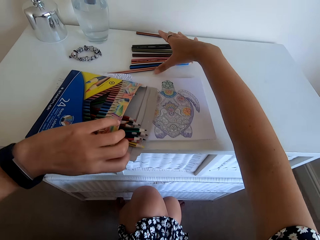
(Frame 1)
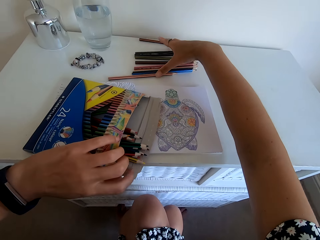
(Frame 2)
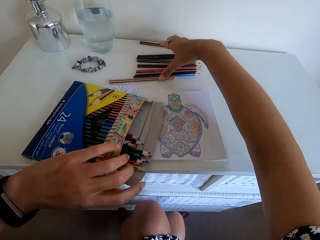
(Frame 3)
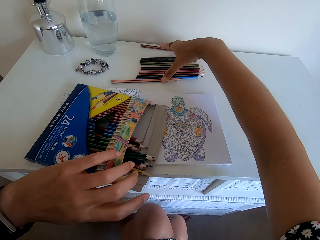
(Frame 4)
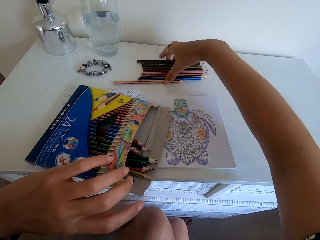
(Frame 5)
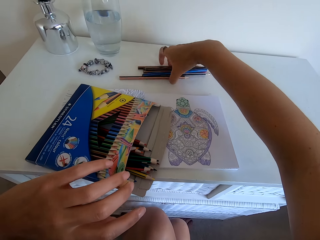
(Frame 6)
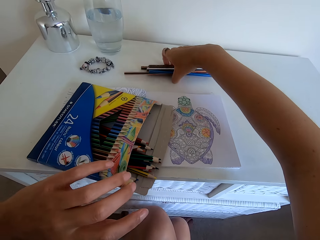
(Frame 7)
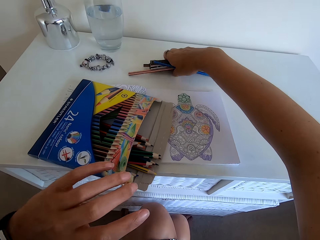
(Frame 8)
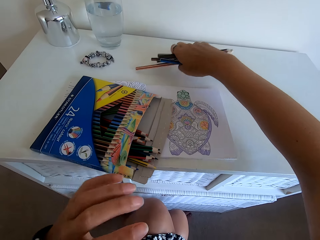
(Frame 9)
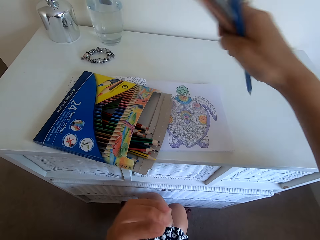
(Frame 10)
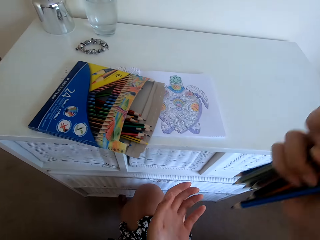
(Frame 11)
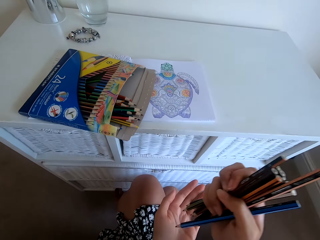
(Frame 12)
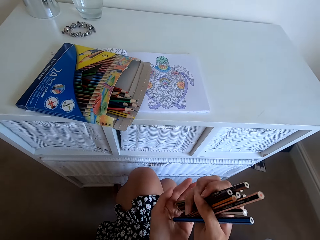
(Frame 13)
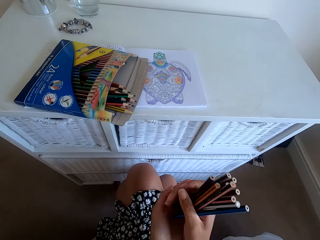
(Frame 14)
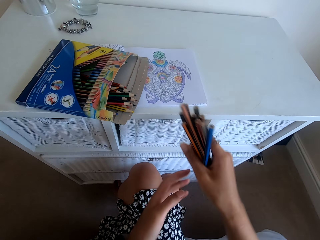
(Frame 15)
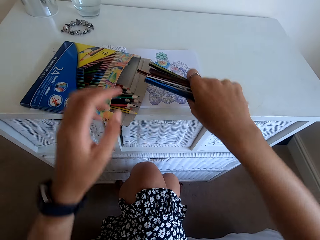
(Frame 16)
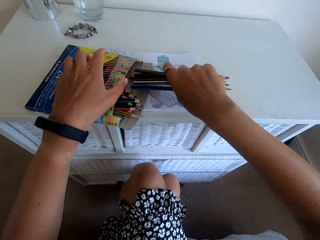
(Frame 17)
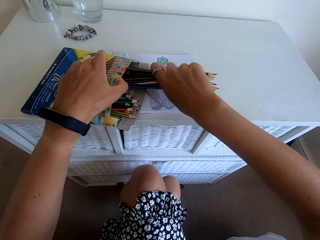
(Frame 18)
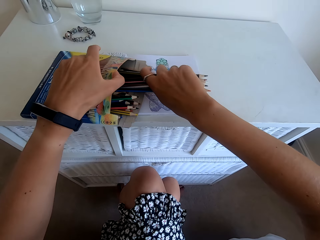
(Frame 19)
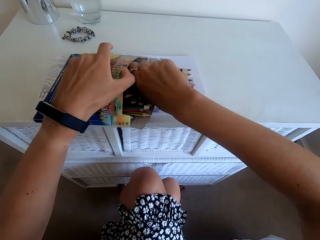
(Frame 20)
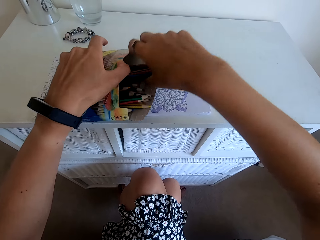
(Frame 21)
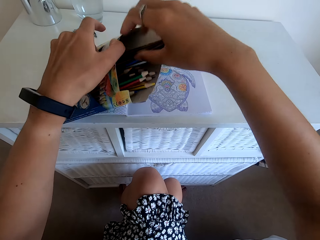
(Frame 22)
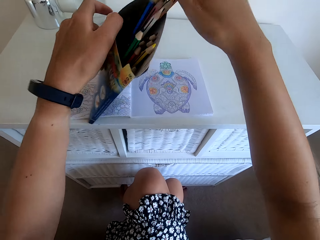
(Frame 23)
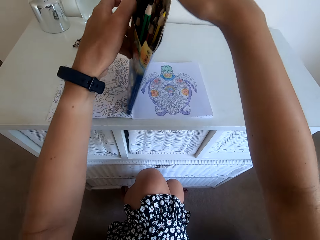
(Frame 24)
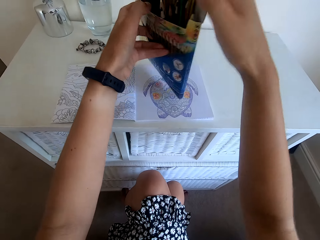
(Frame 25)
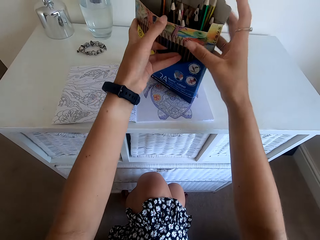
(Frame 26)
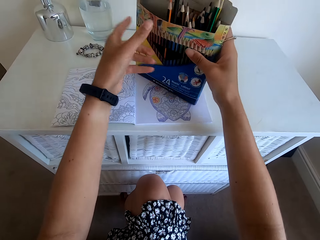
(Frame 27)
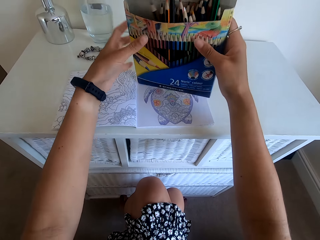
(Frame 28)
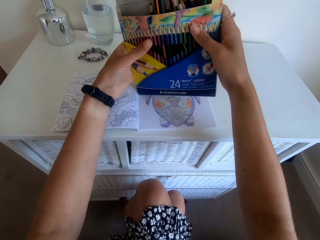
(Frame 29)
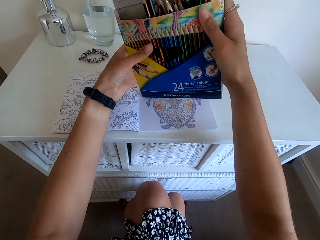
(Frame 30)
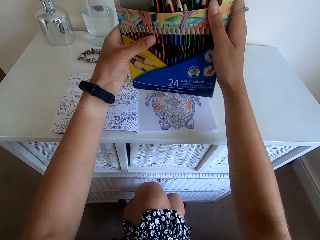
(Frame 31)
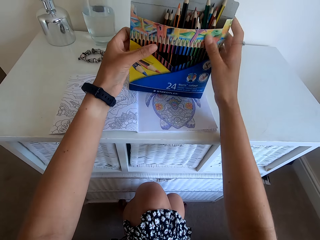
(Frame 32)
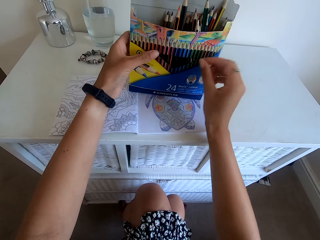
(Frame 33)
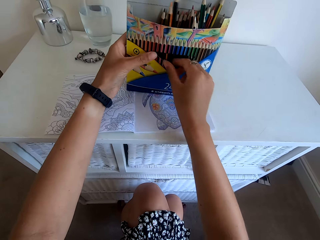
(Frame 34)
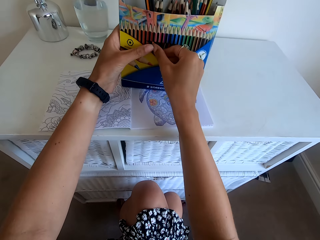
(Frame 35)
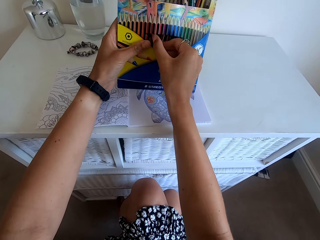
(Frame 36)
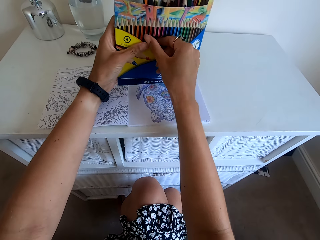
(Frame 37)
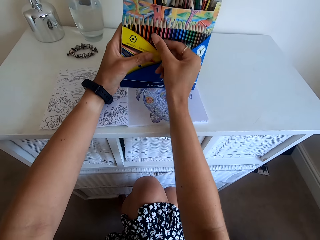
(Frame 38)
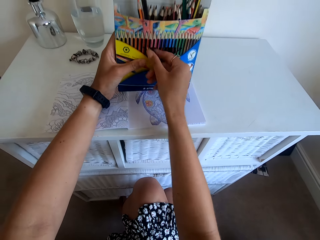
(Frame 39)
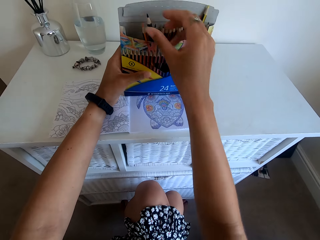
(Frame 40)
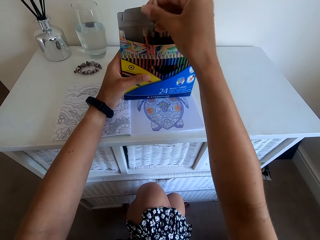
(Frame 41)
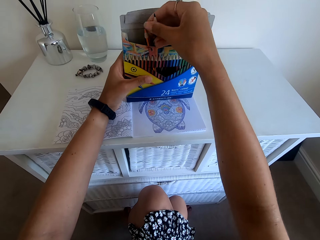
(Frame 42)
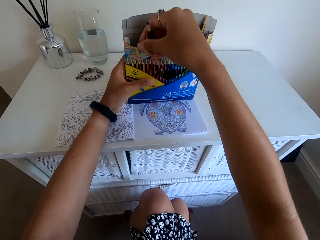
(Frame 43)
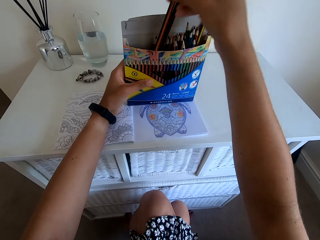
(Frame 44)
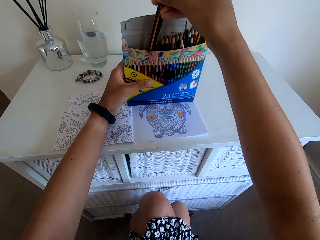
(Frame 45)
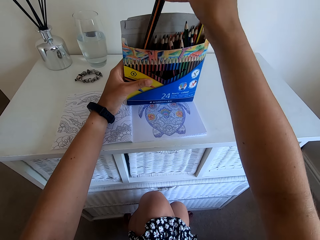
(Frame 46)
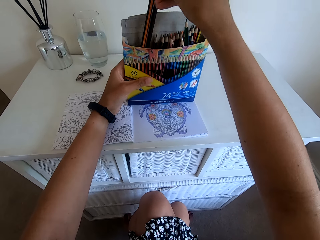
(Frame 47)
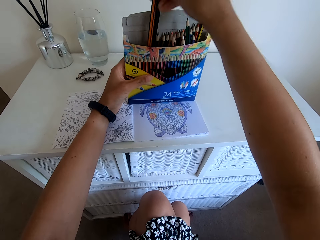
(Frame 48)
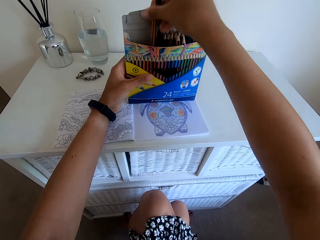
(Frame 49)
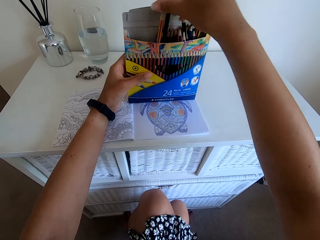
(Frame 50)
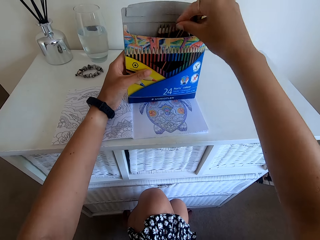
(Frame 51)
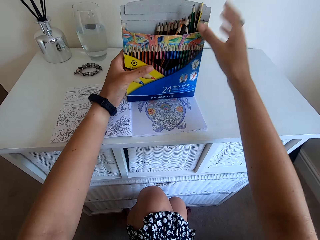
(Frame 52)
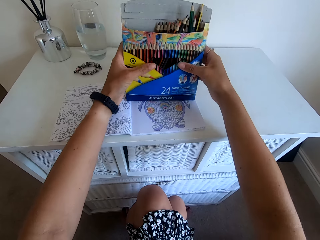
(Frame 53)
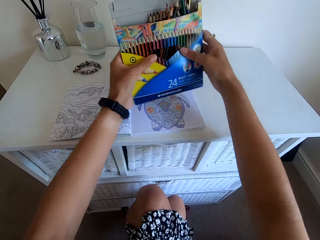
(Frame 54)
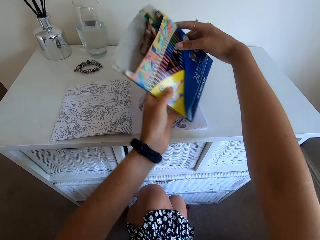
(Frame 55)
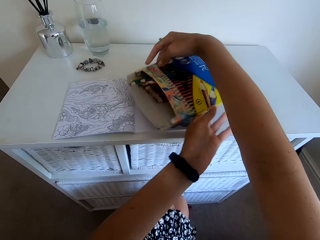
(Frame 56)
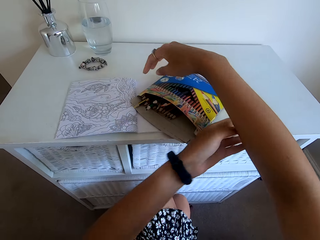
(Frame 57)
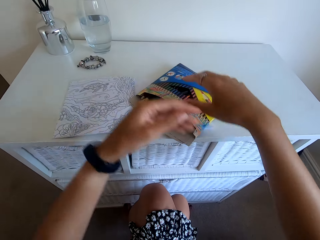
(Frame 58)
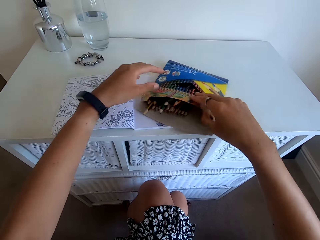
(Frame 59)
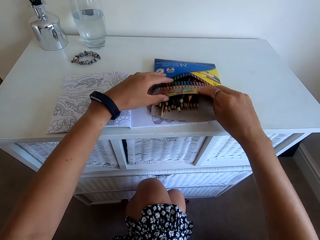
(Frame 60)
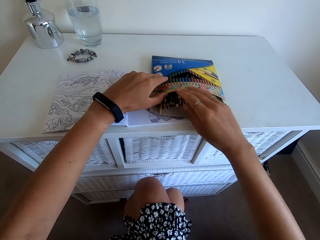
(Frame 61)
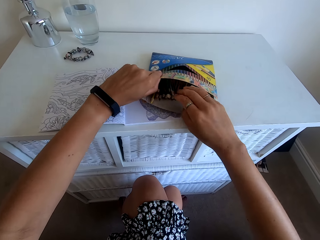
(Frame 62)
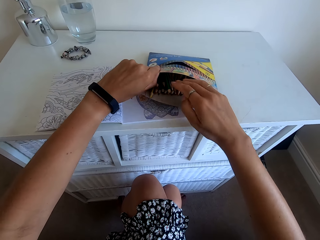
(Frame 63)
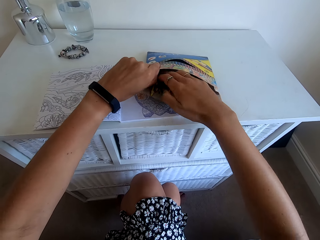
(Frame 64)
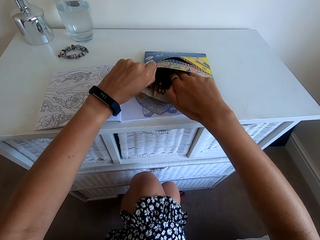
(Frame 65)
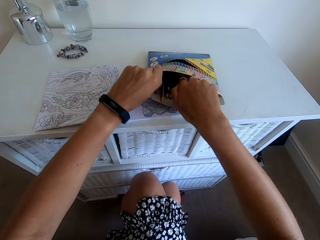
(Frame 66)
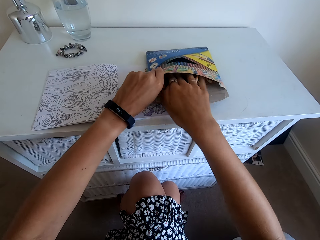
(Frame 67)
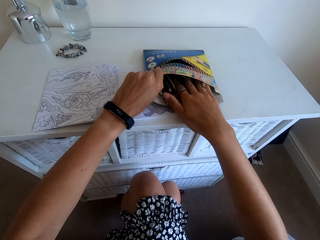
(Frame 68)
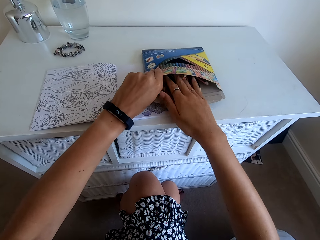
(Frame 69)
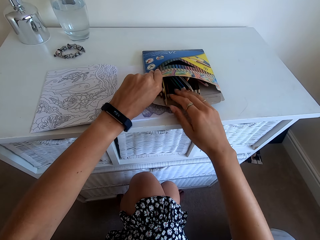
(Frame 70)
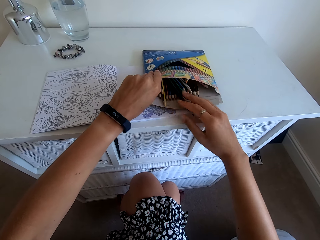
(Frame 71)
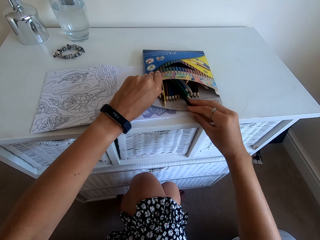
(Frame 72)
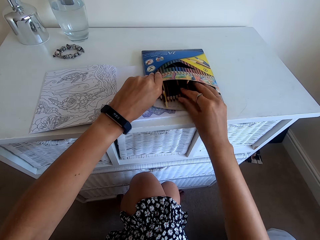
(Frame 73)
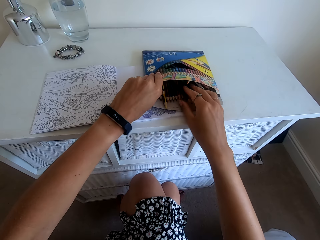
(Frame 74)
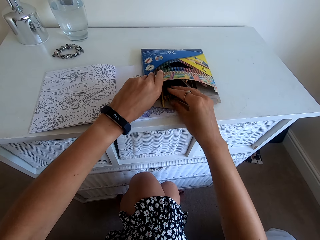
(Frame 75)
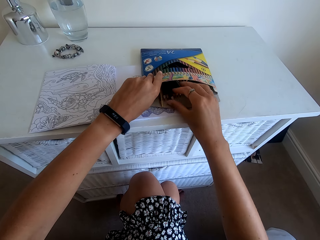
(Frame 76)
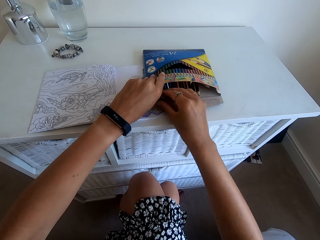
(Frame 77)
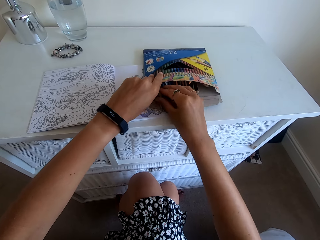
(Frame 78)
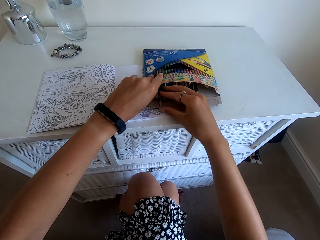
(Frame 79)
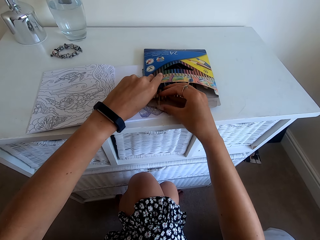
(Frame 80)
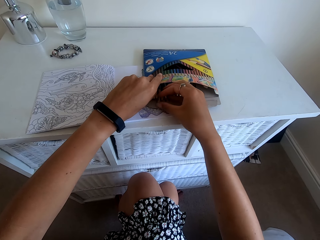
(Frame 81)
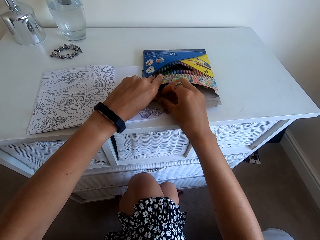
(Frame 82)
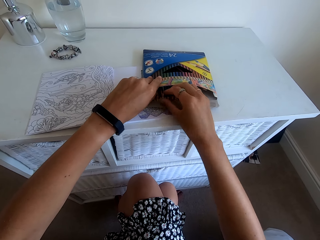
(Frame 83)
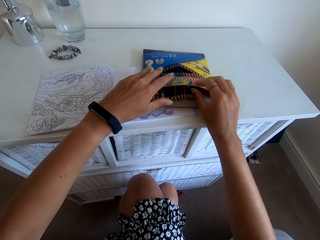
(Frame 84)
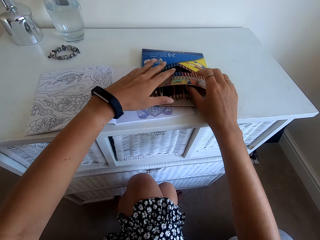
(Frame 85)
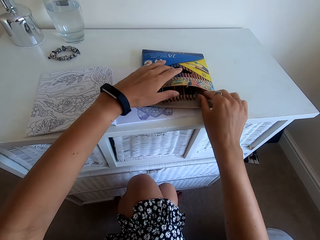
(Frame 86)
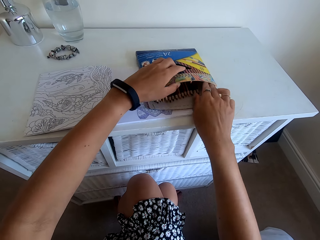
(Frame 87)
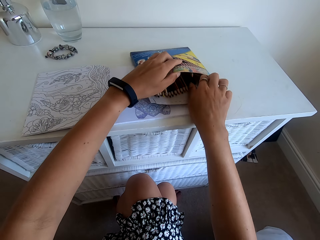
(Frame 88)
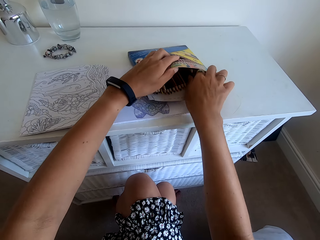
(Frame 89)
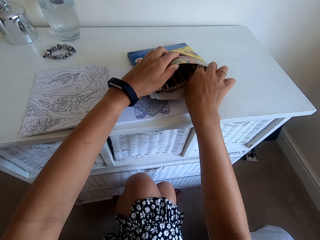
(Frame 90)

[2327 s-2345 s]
The camera wearer picks up the color pencils on the table. She holds the color pencils in her hand. She puts the color pencils in the color pencil box. She arranges the color pencils in the color pencil box. She places the box on the table. She arranges the color pencils in the box.
